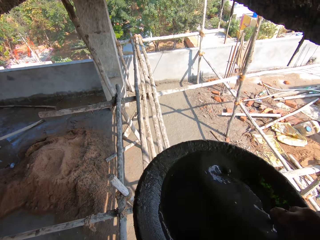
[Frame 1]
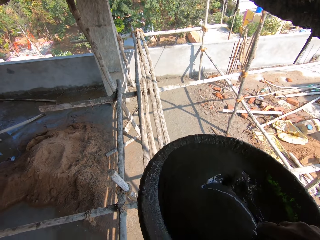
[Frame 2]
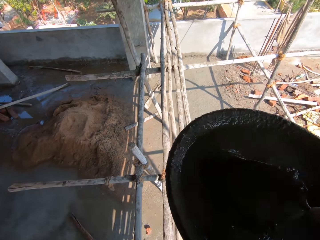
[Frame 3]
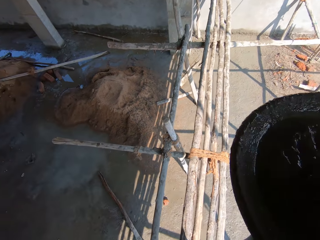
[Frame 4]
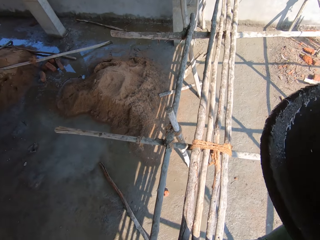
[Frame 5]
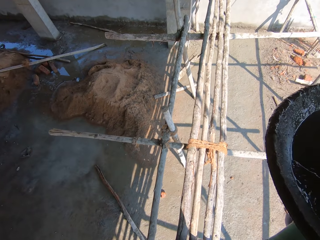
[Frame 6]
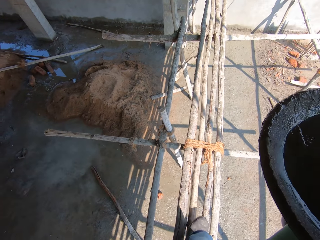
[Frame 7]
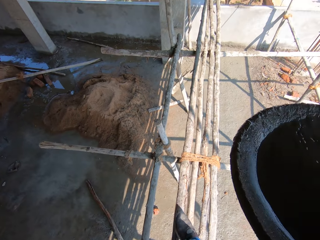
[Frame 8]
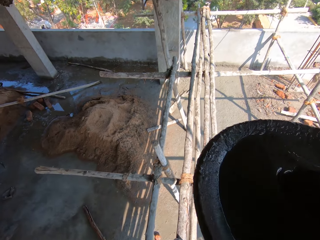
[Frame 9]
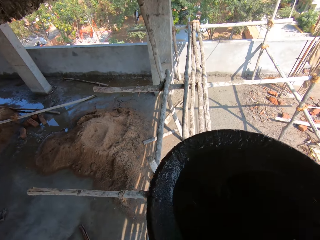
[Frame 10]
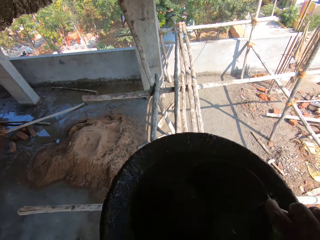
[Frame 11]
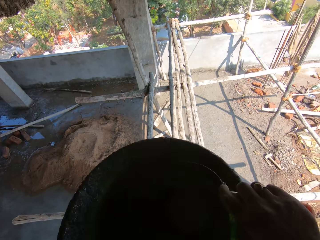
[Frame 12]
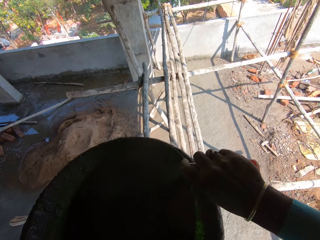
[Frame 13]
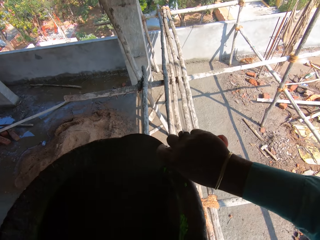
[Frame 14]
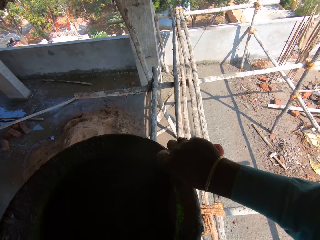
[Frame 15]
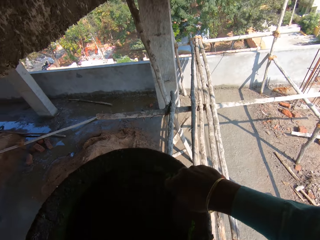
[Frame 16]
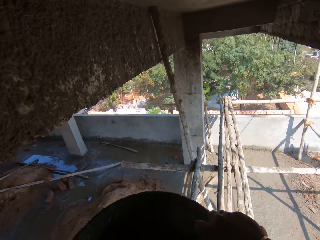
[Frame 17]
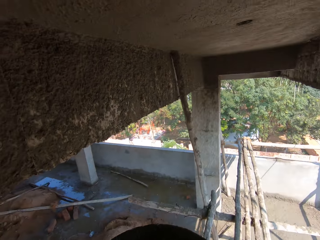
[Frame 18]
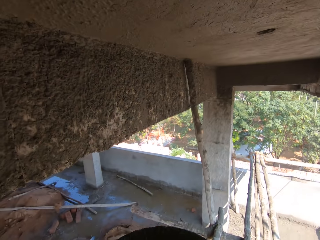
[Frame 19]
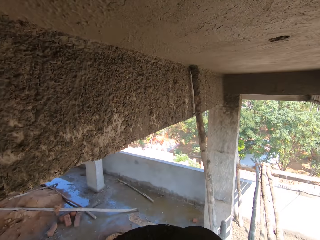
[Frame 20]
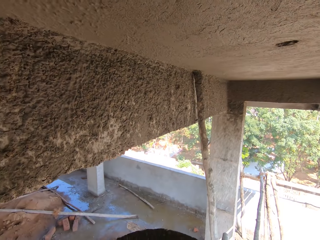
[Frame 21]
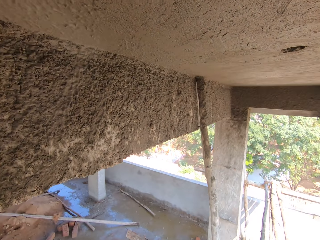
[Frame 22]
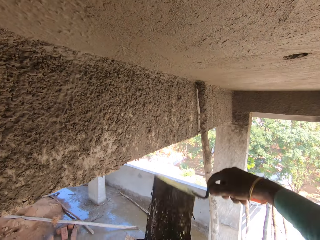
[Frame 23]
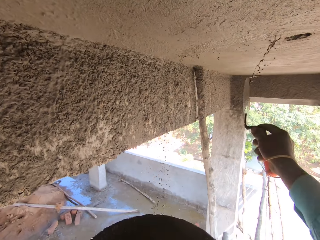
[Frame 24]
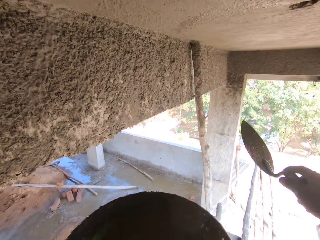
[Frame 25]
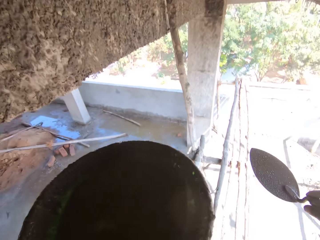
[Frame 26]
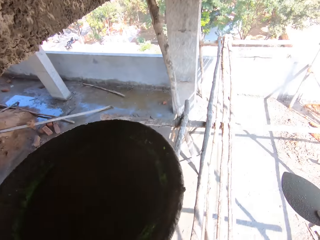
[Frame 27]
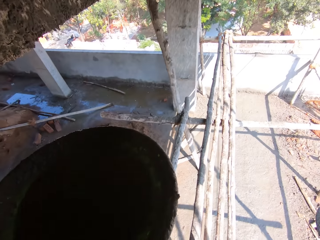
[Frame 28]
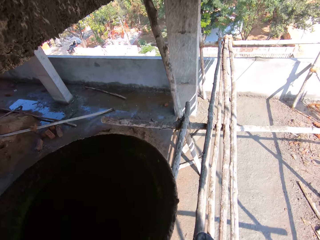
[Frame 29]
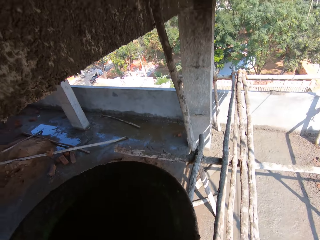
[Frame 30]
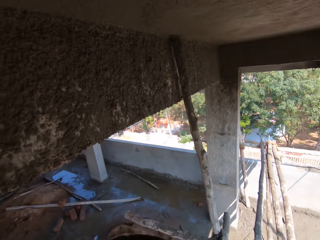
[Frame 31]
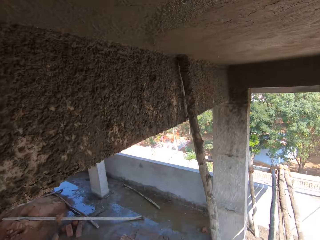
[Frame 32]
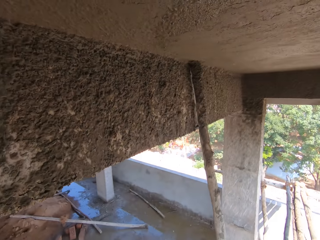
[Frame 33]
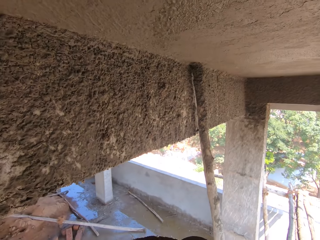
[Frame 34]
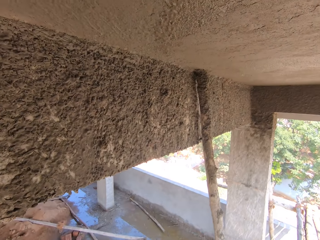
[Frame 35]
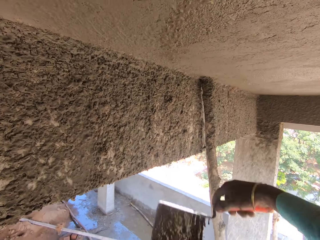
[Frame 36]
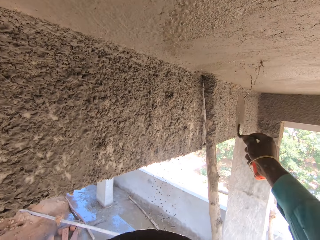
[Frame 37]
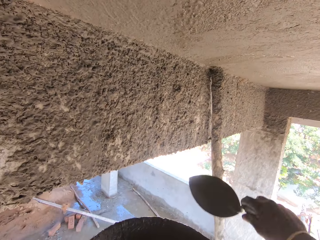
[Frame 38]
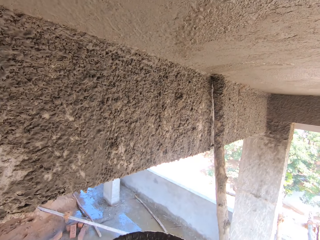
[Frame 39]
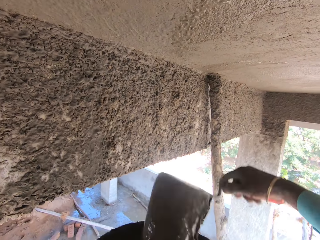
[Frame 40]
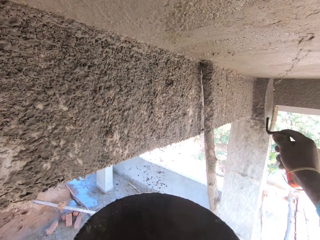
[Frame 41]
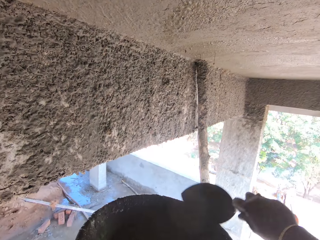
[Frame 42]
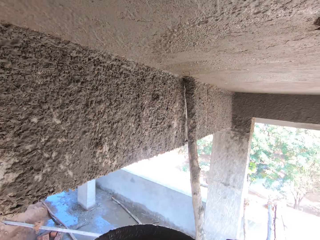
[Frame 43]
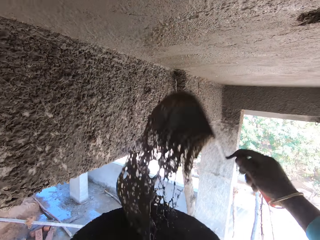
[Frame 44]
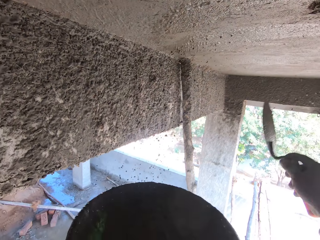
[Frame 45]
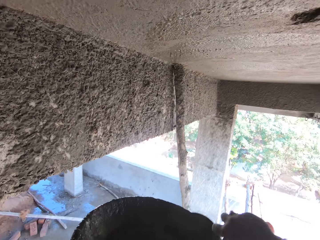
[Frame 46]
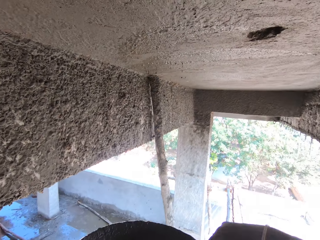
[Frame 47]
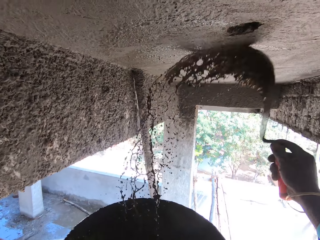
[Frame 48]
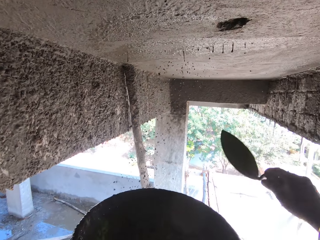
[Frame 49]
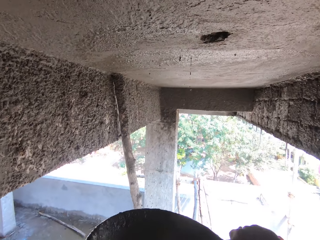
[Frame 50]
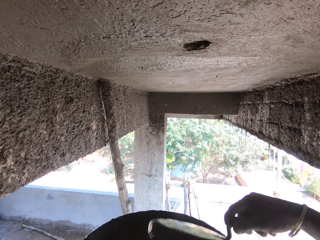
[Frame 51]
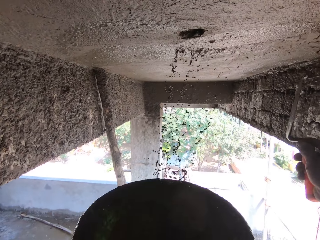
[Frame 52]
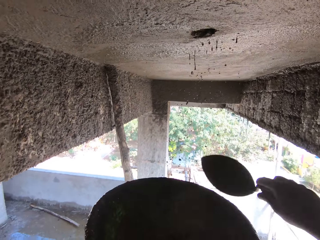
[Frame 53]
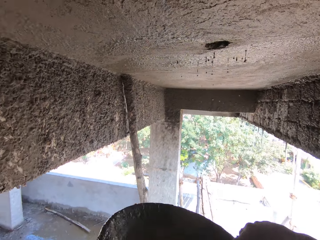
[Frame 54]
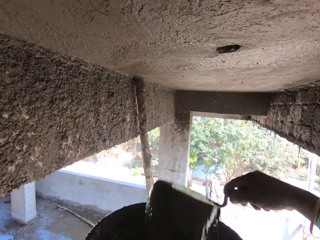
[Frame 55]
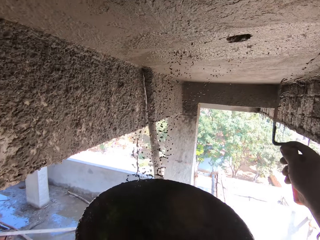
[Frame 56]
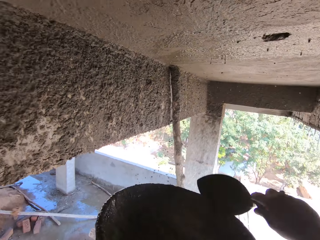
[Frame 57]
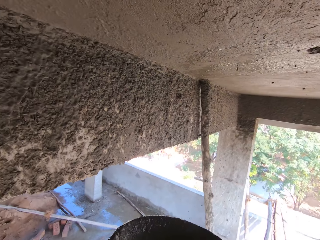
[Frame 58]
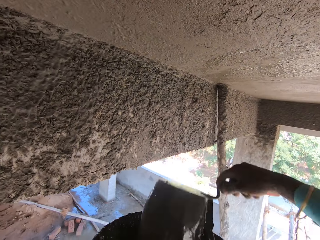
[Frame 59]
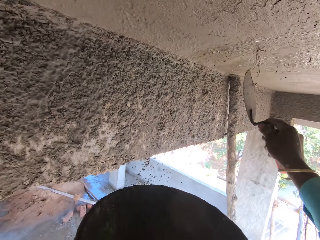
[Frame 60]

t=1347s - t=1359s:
The camera wearer stirs the liquid cement with a trowel. They plaster the wall. They splash the liquid cement on the ceiling.

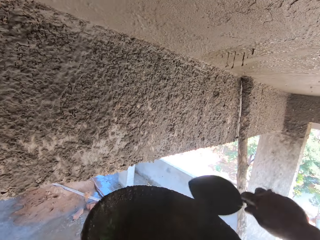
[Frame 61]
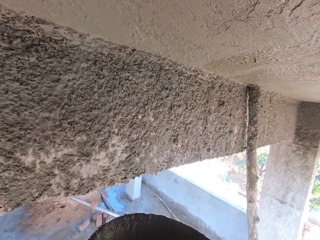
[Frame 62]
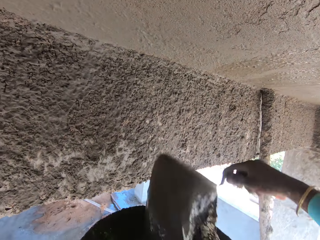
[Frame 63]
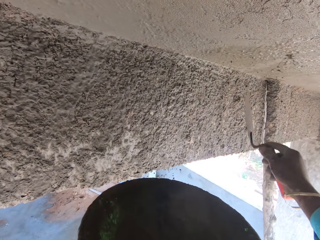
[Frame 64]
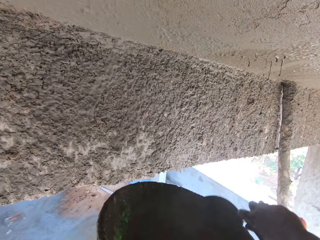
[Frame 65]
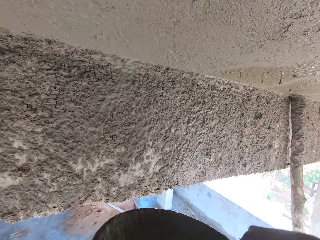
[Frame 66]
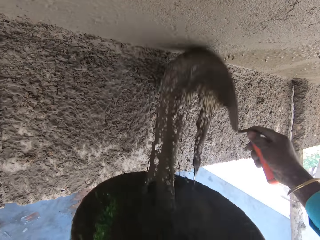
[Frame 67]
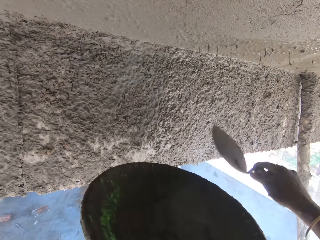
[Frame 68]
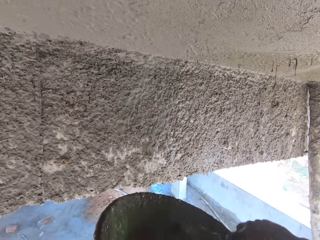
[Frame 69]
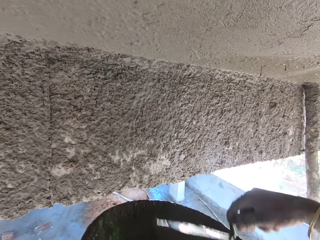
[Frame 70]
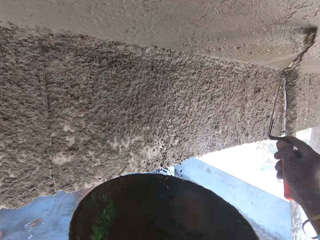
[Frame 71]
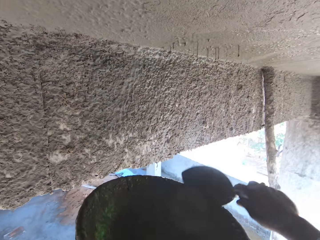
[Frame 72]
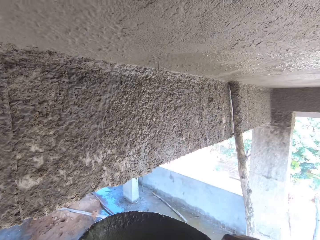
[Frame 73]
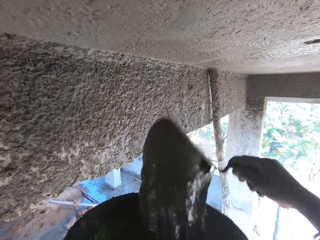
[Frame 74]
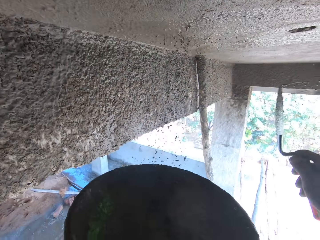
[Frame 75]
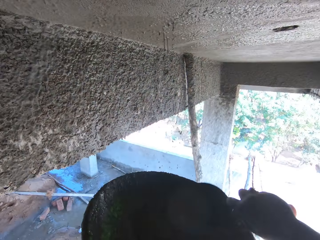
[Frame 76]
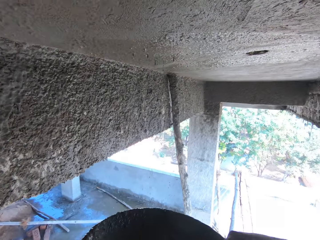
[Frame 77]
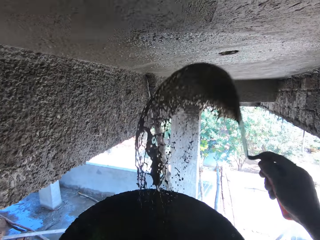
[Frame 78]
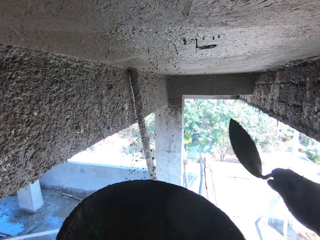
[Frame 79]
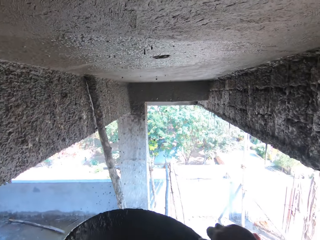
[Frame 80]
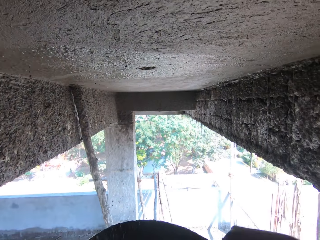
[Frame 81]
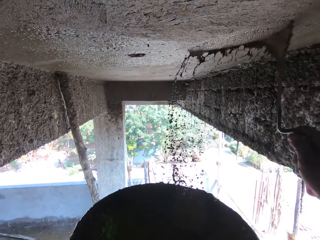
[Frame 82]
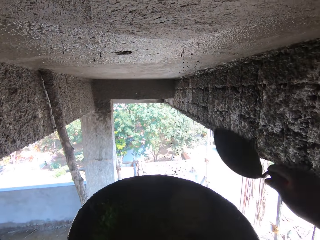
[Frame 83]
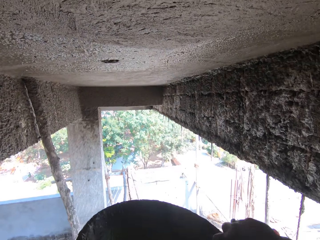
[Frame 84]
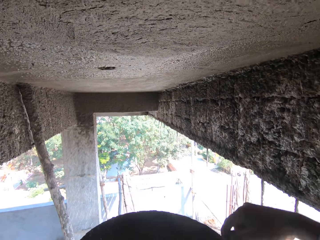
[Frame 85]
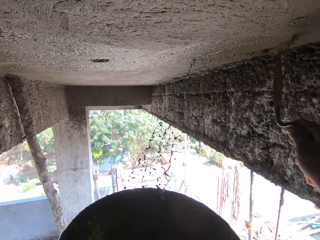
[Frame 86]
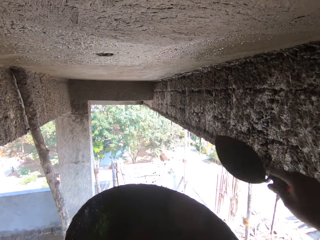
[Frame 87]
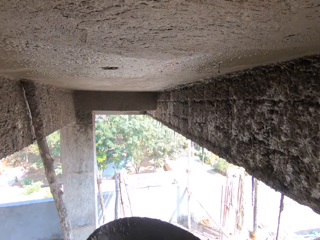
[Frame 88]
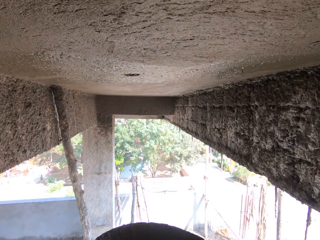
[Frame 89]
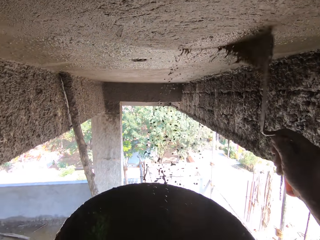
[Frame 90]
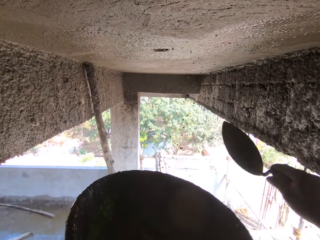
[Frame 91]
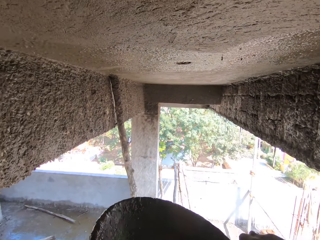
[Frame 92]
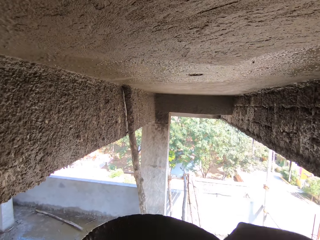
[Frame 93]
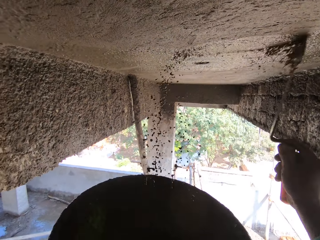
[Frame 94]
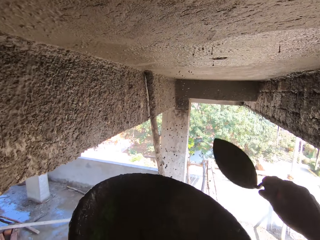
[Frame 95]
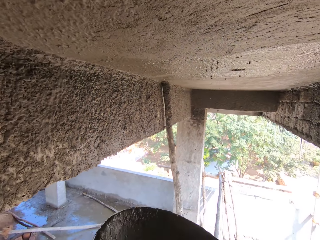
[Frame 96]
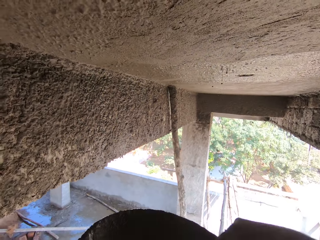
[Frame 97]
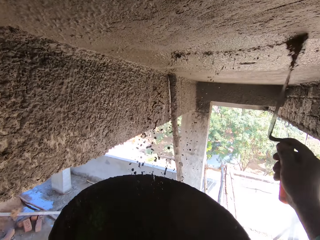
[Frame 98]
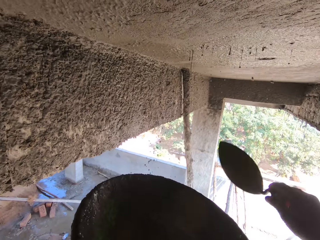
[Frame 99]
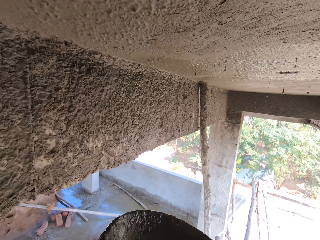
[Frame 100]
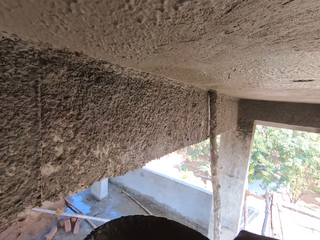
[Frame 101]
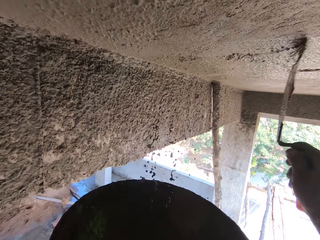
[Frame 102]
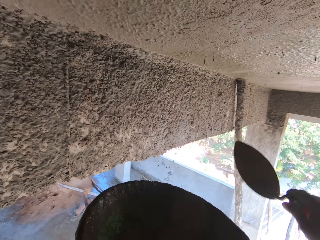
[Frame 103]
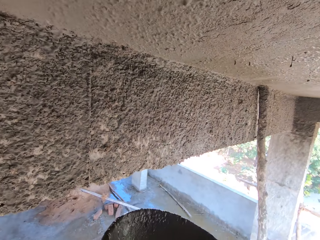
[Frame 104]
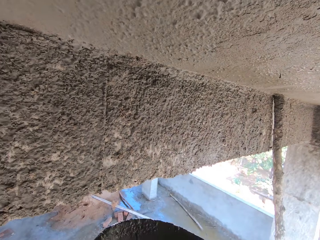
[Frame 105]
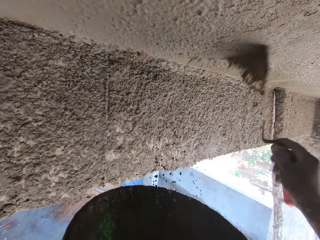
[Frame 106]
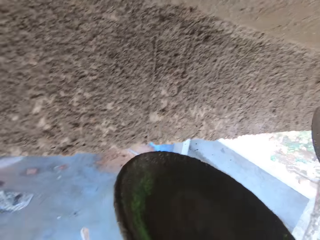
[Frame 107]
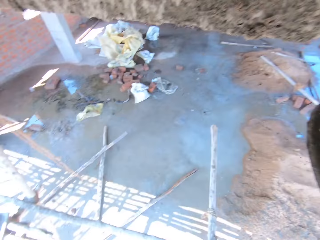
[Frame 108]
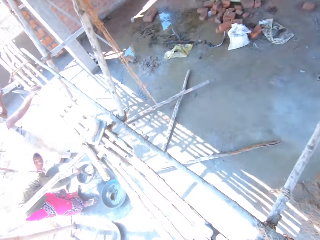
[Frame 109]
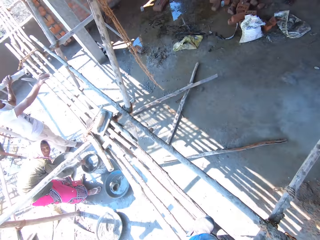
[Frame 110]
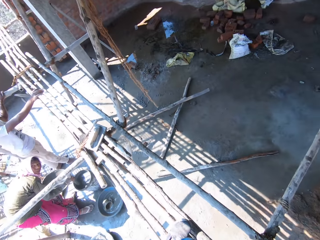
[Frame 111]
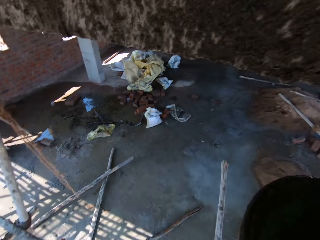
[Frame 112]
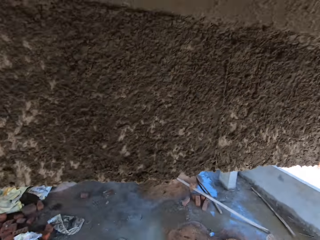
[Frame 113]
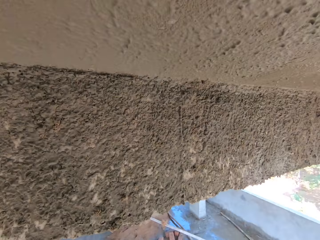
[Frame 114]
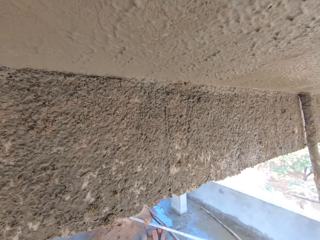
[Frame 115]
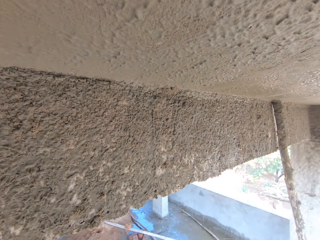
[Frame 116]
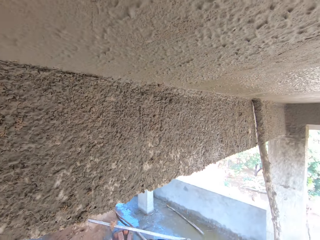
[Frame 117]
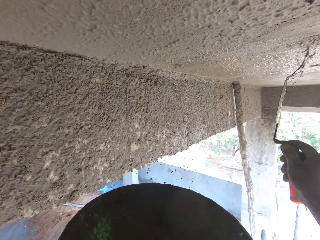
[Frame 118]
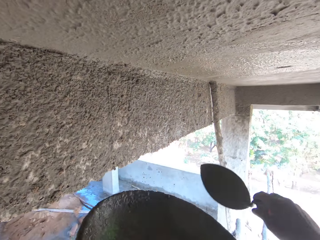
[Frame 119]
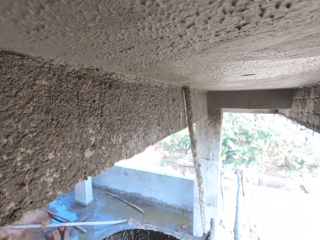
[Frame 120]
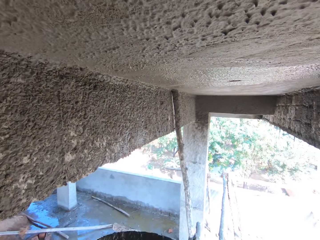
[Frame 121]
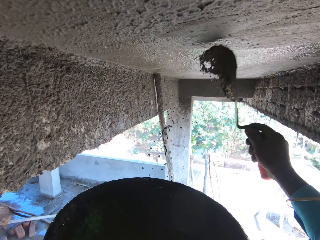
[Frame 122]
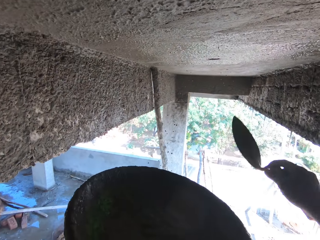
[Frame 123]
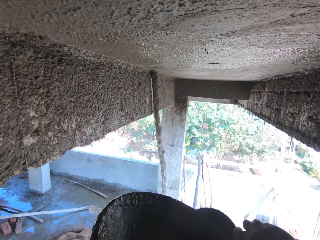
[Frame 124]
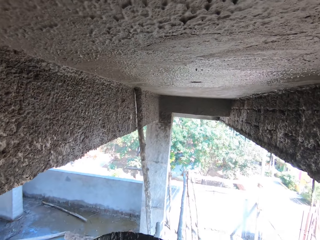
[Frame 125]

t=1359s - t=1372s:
The camera wearer scoops concrete and throws the concrete on the wall. They scoop the concrete and throw the concrete on the wall. They scoop the concrete and throw the concrete on the wall. They scoop the concrete and throw the concrete on the wall. They look around. They throw the concrete on the wall, scoop the concrete and throw the concrete on the wall.
